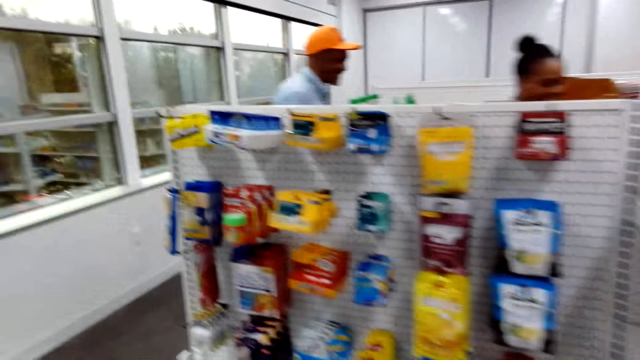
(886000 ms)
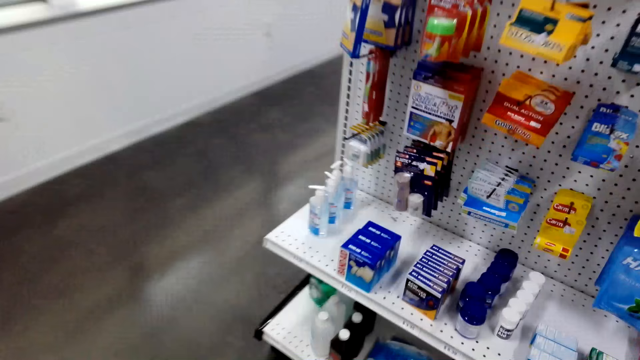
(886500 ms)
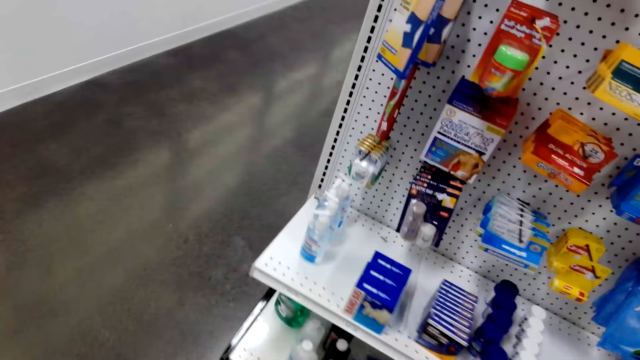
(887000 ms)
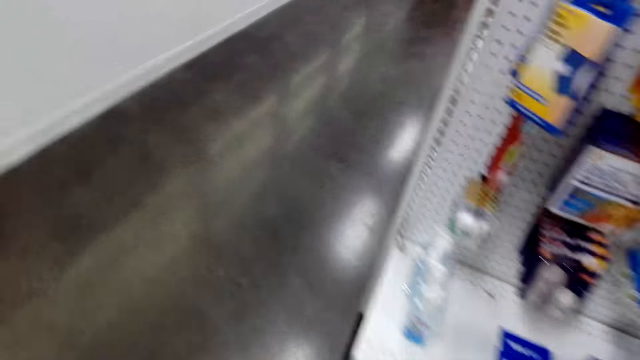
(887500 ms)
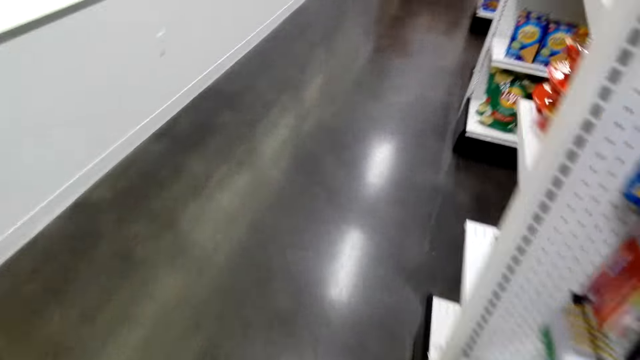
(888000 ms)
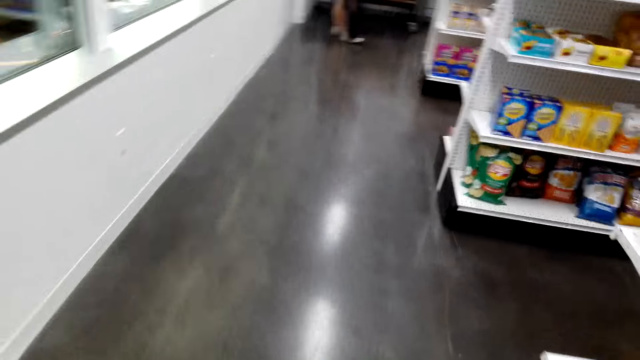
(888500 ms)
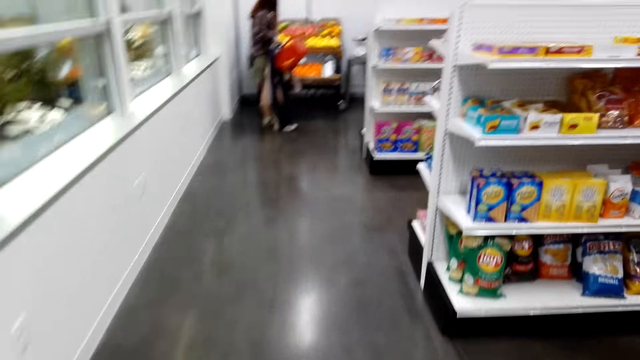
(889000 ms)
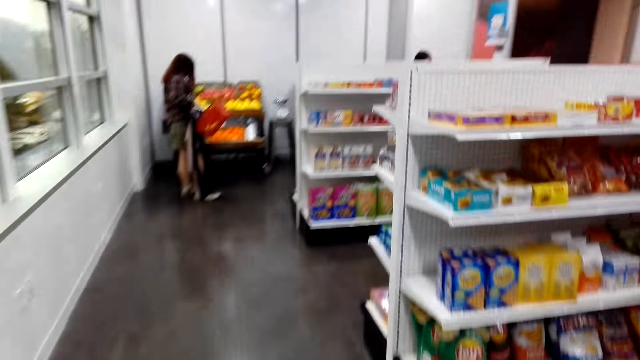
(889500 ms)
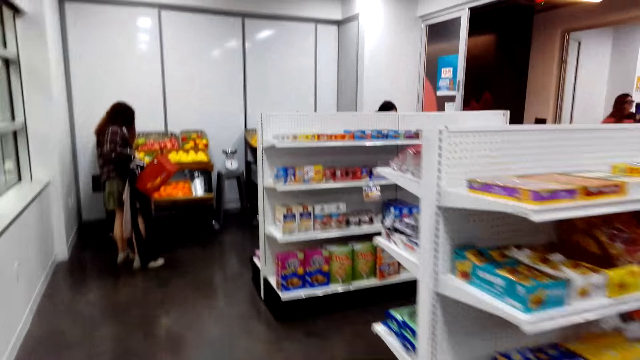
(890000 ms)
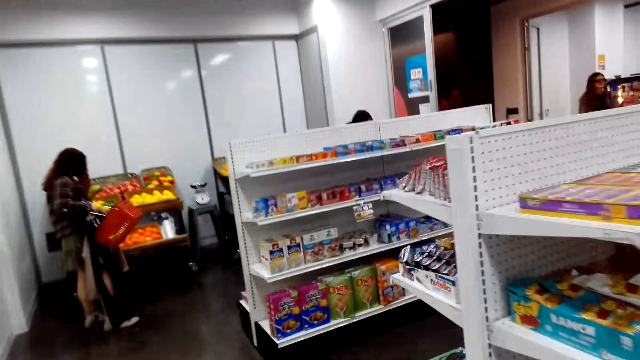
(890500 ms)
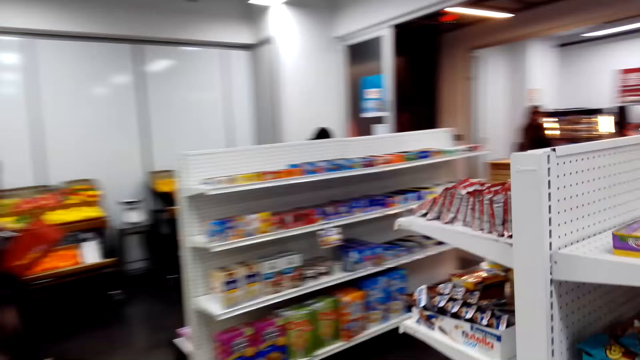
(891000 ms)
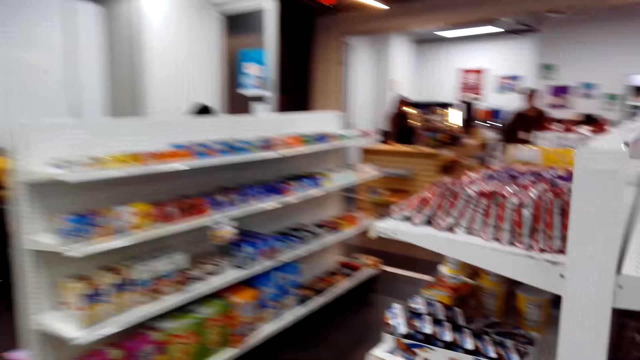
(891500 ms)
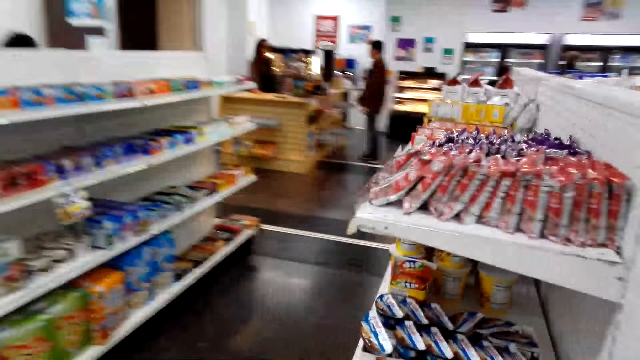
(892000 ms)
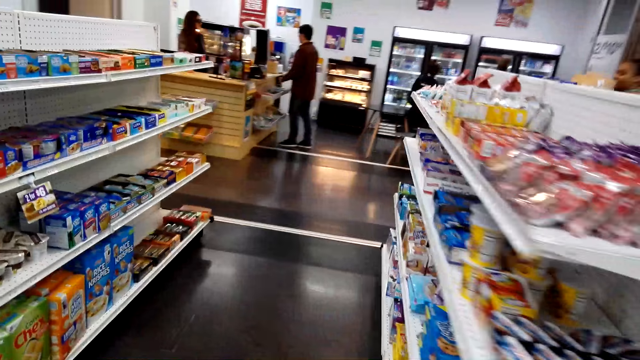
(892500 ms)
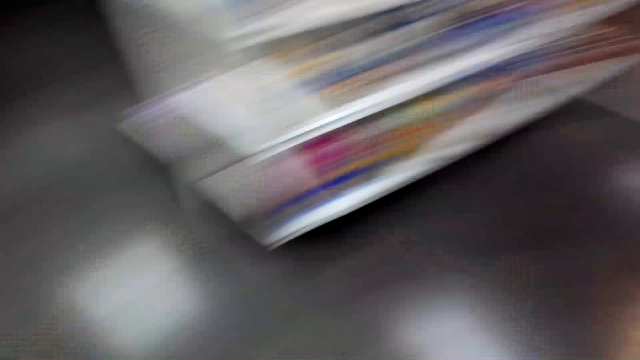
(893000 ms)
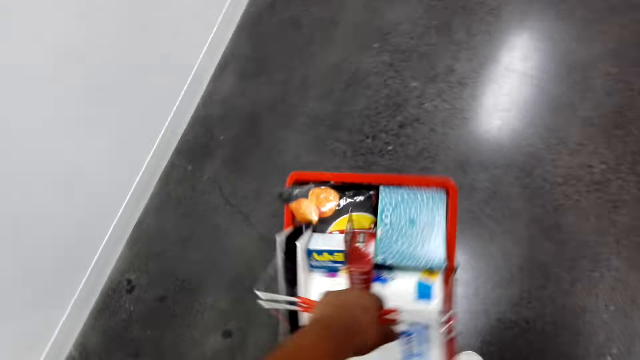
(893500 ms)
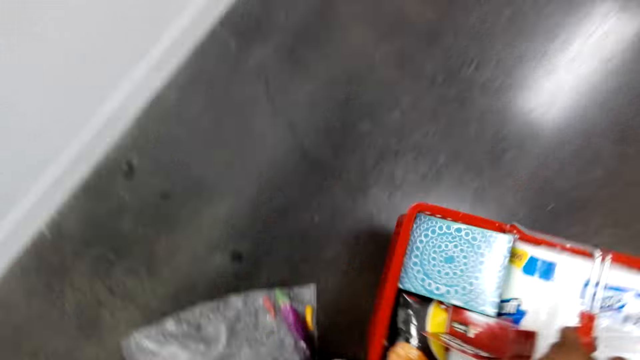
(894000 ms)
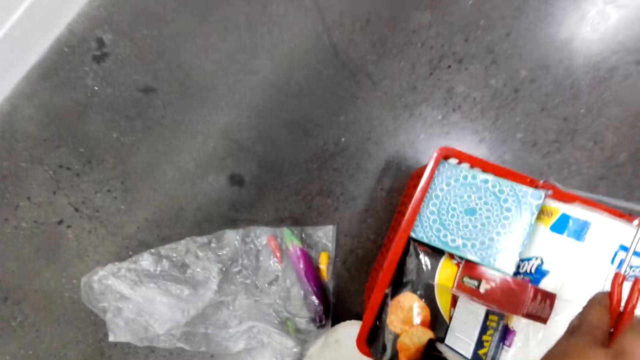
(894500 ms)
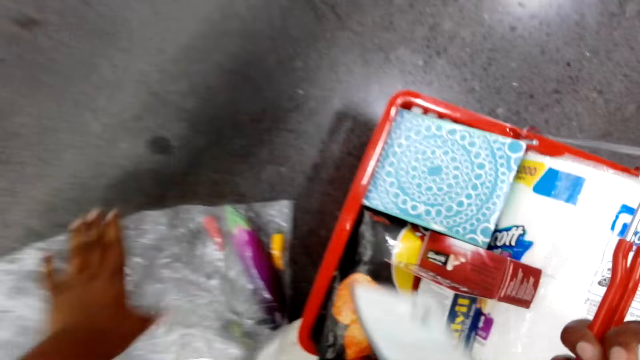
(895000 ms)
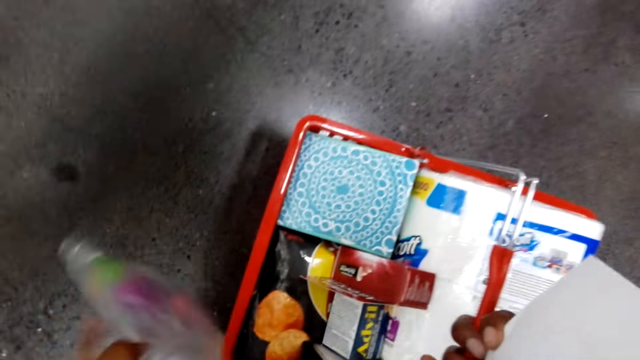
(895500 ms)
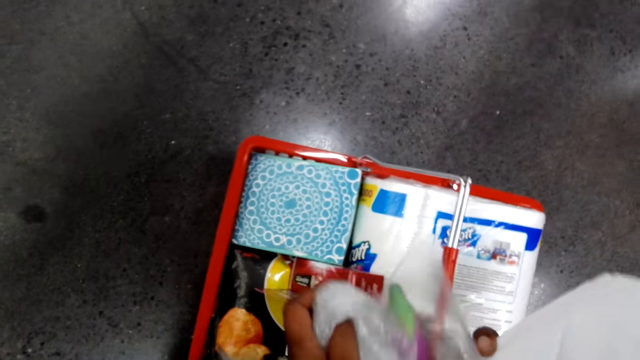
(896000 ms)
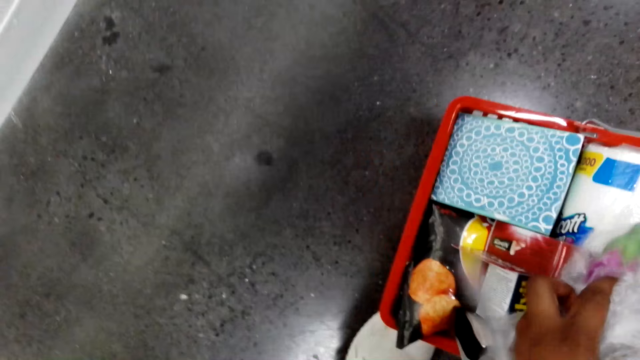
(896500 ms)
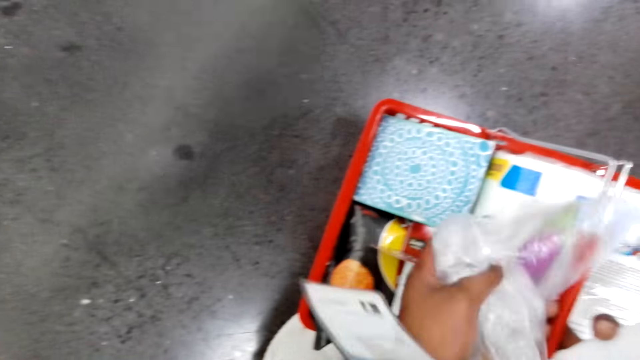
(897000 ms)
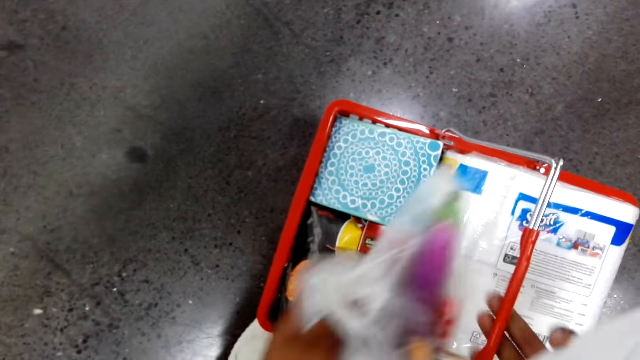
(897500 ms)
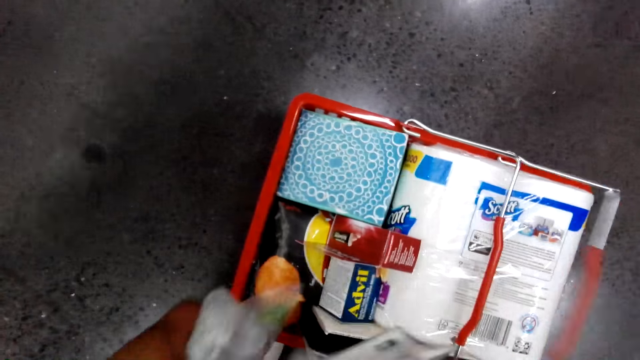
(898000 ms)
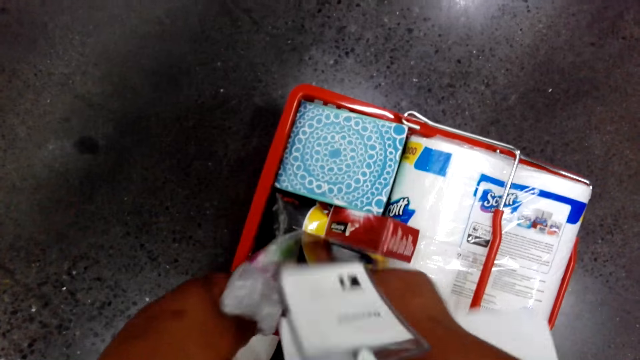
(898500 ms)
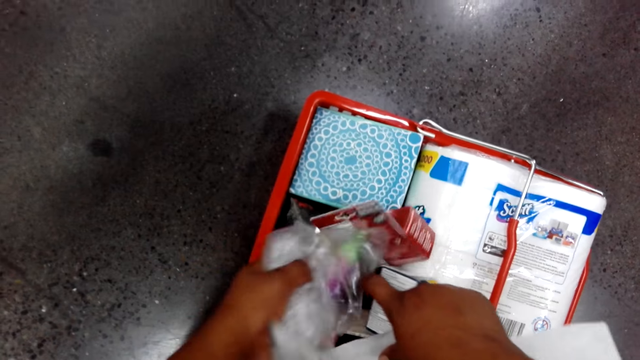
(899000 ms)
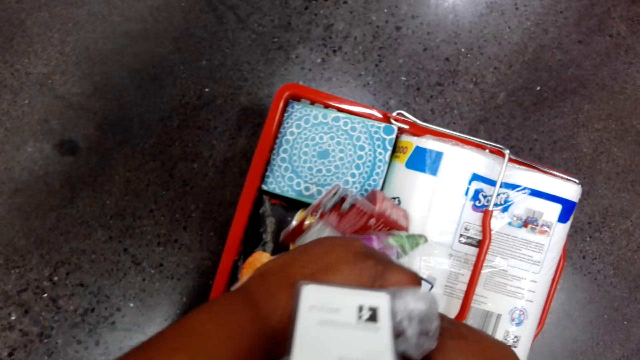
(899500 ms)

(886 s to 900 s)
The camera wearer walks around. They put the shopping basket or tray on the floor, pick a plastic bag from the floor and put the plastic bag in the shopping basket. They arrange things in the tray.

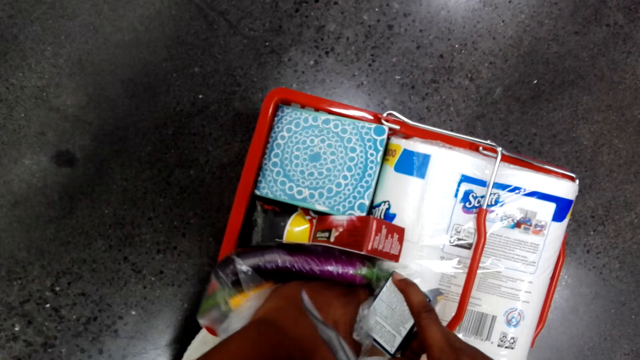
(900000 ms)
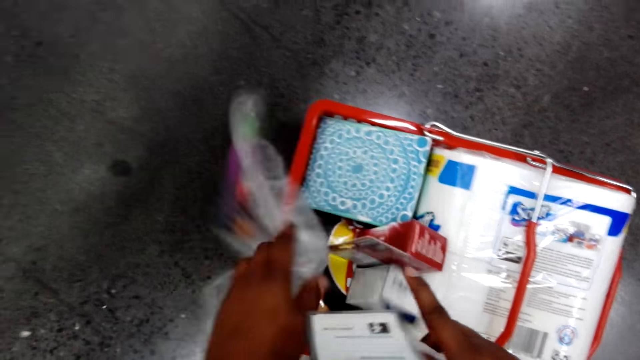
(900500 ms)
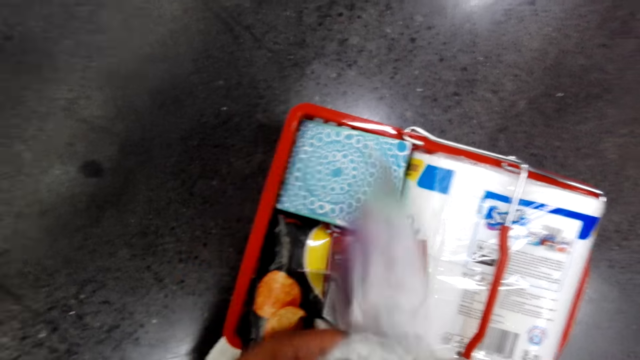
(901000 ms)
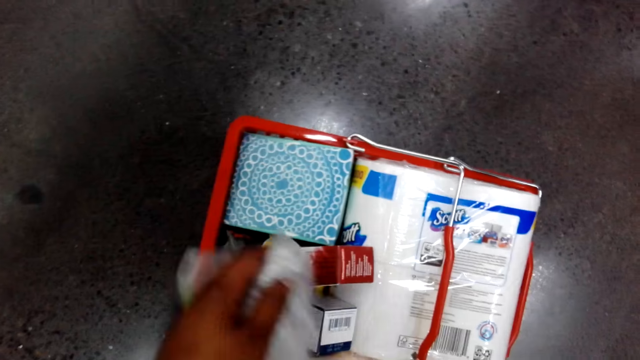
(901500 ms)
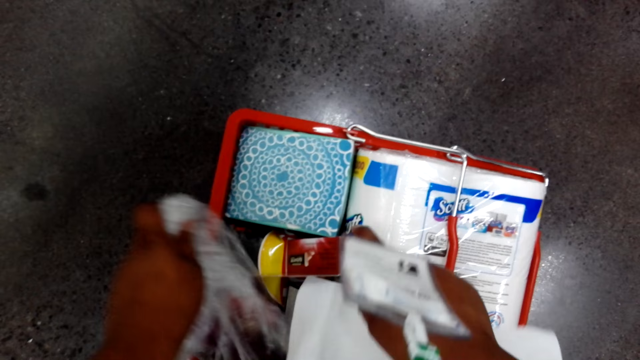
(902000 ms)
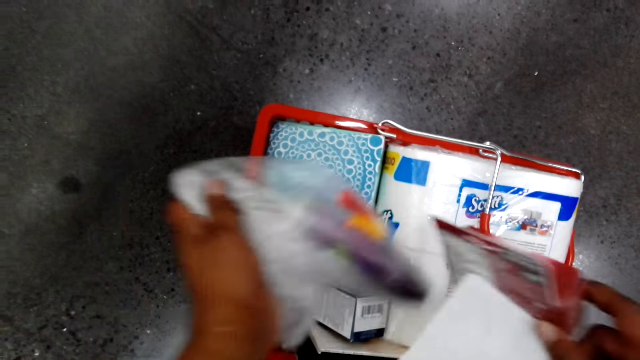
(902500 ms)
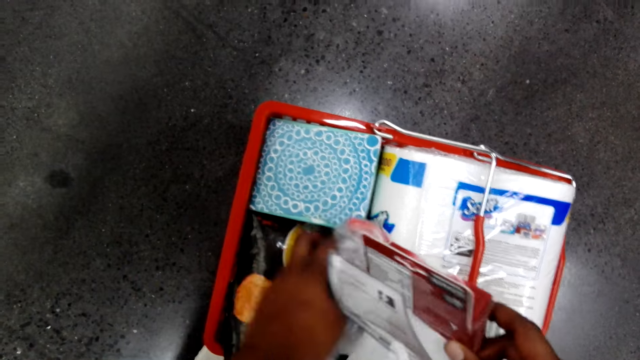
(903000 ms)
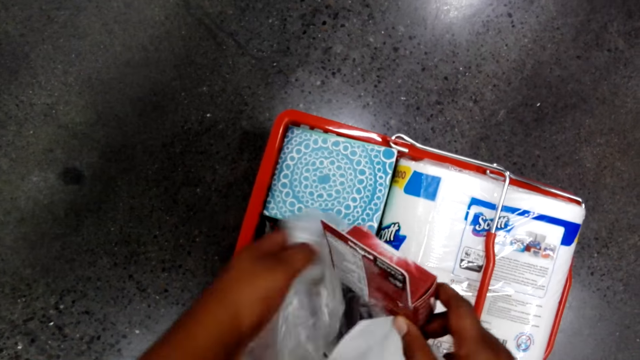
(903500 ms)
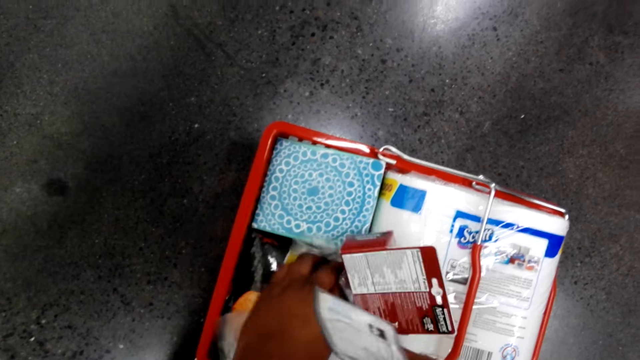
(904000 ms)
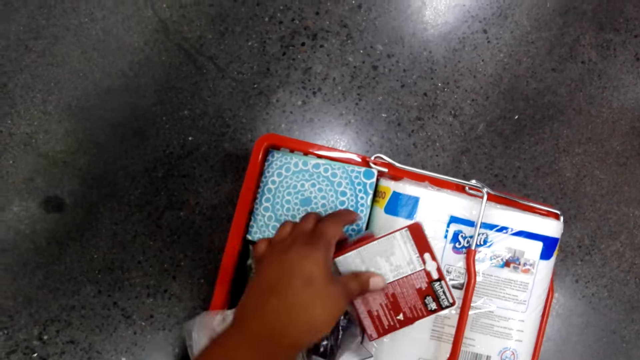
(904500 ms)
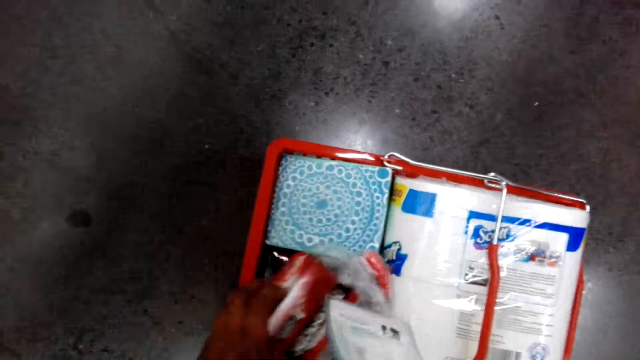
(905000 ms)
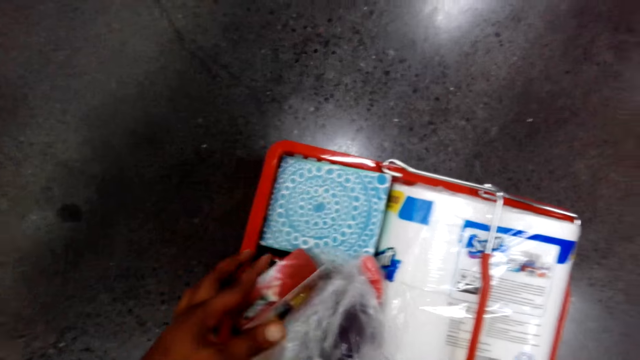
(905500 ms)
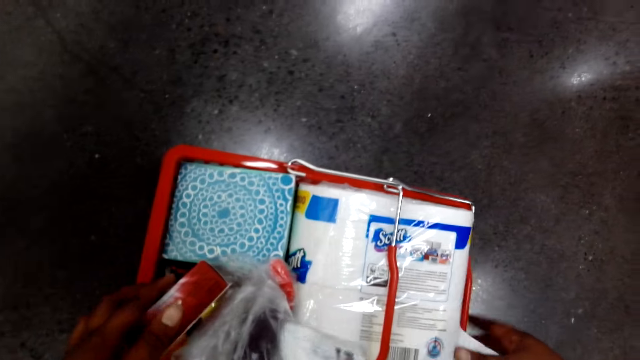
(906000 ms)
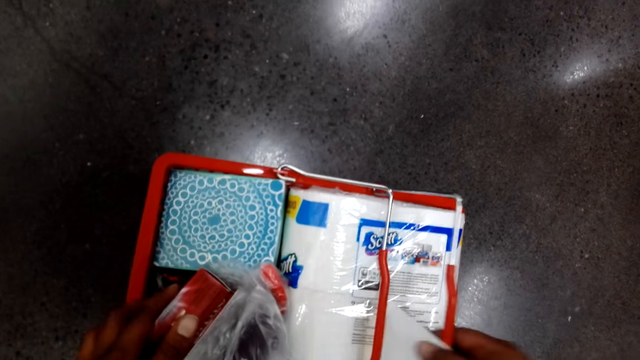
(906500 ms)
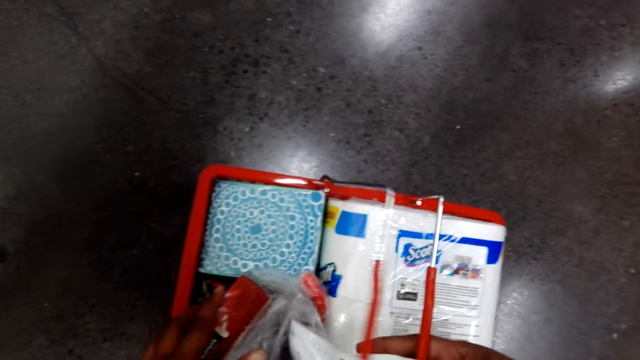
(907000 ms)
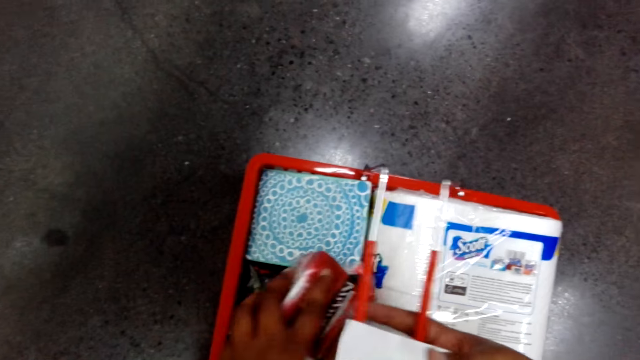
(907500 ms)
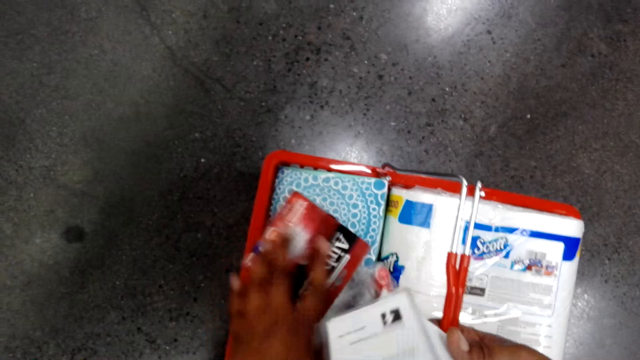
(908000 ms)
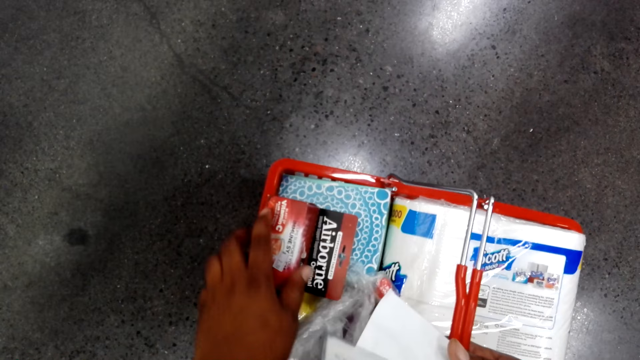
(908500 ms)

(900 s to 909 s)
The camera wearer talks.
